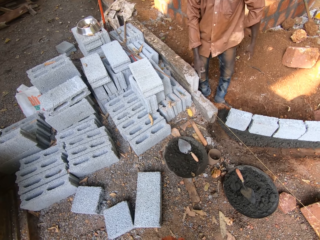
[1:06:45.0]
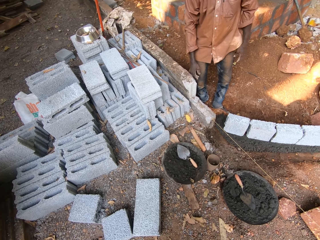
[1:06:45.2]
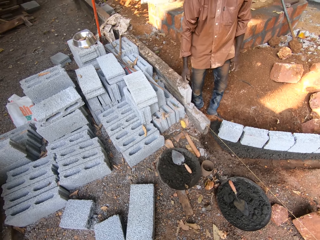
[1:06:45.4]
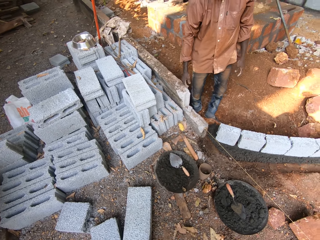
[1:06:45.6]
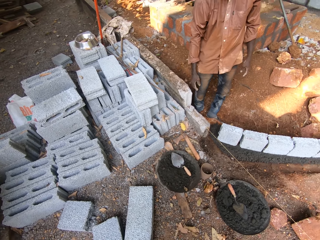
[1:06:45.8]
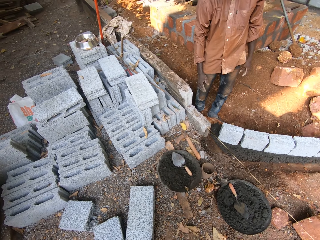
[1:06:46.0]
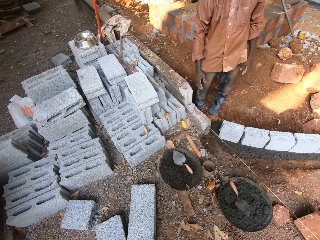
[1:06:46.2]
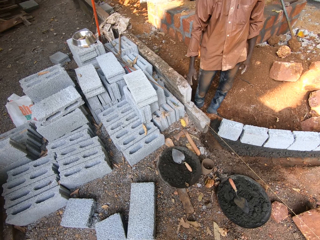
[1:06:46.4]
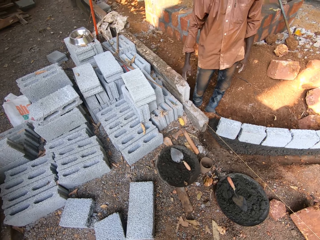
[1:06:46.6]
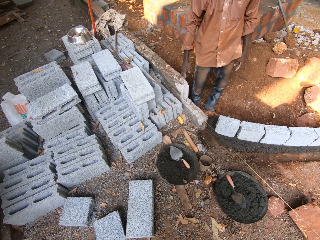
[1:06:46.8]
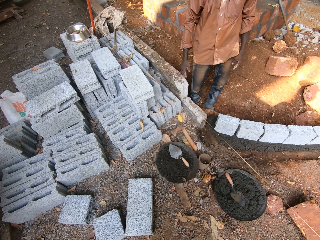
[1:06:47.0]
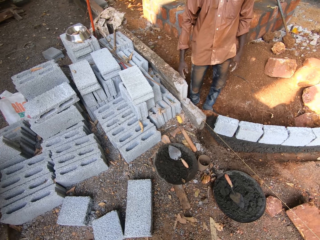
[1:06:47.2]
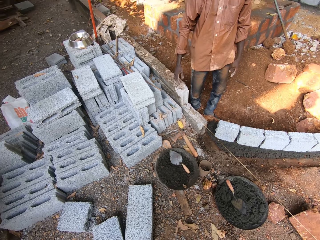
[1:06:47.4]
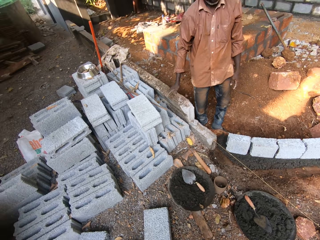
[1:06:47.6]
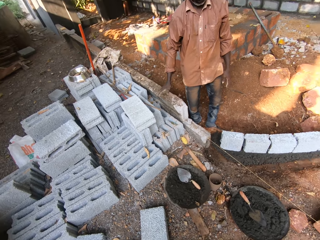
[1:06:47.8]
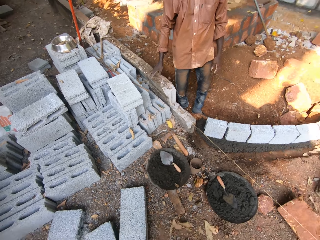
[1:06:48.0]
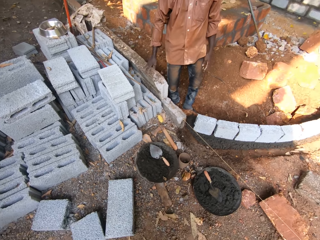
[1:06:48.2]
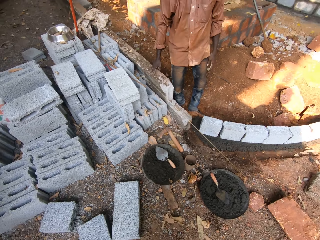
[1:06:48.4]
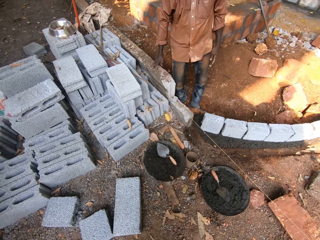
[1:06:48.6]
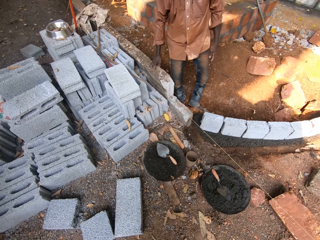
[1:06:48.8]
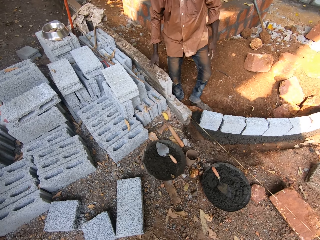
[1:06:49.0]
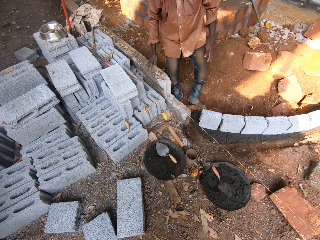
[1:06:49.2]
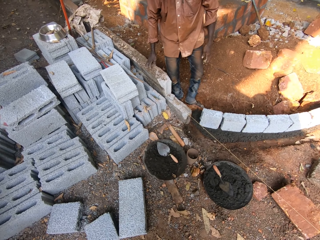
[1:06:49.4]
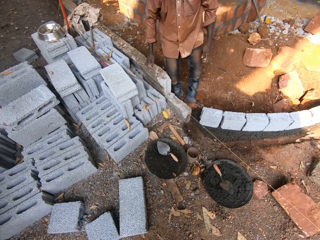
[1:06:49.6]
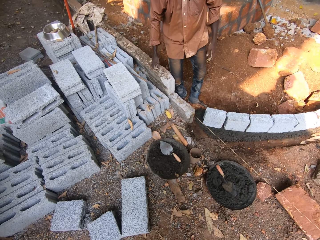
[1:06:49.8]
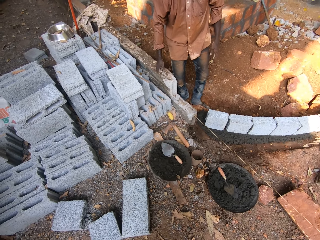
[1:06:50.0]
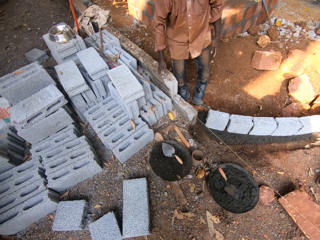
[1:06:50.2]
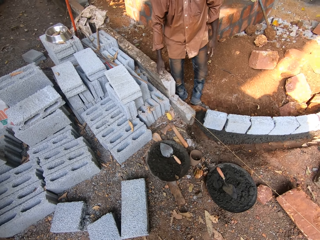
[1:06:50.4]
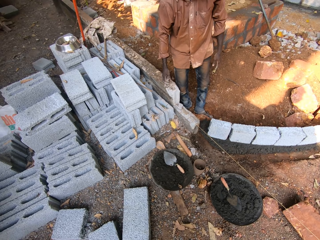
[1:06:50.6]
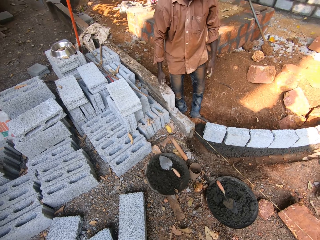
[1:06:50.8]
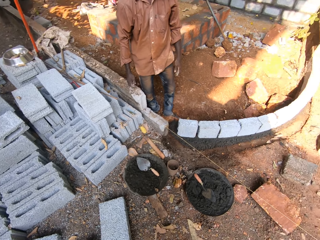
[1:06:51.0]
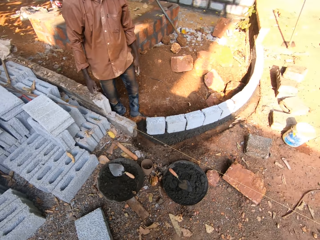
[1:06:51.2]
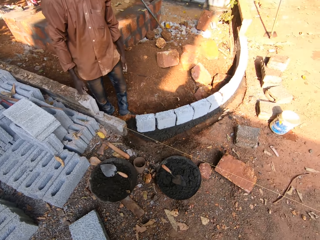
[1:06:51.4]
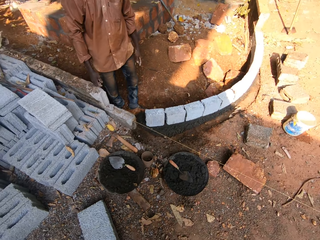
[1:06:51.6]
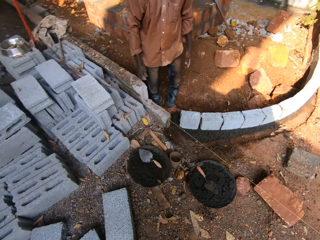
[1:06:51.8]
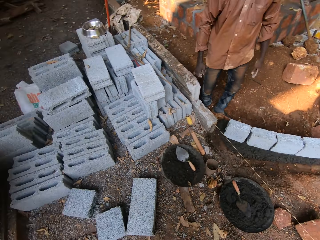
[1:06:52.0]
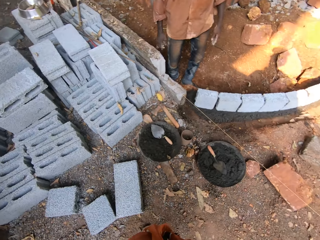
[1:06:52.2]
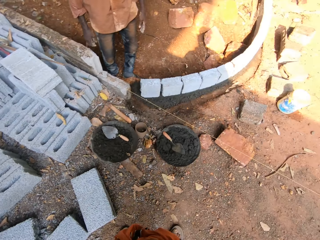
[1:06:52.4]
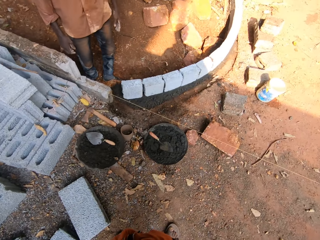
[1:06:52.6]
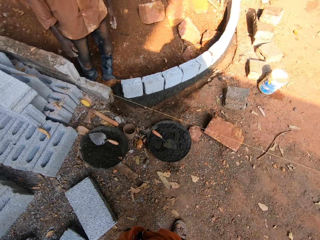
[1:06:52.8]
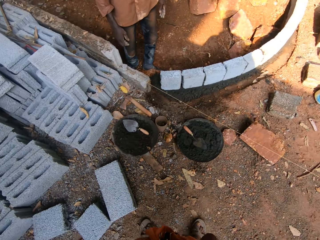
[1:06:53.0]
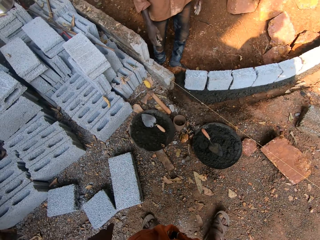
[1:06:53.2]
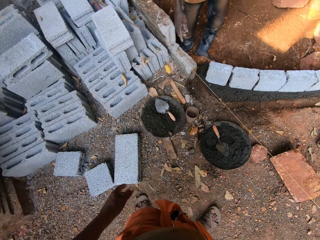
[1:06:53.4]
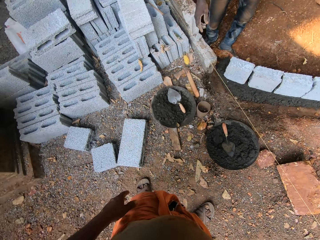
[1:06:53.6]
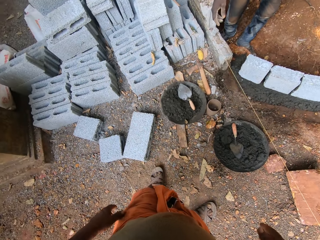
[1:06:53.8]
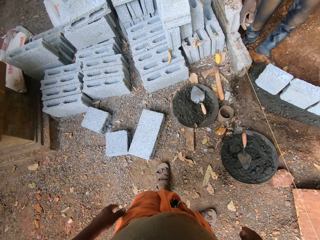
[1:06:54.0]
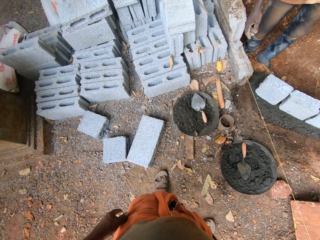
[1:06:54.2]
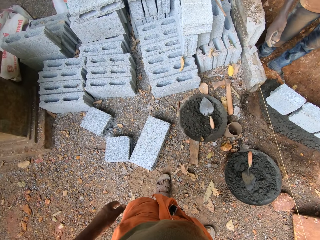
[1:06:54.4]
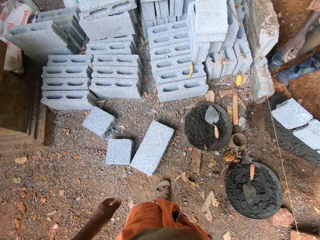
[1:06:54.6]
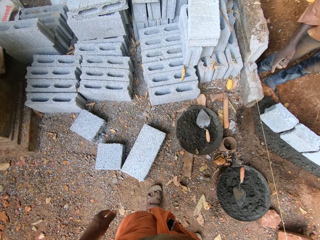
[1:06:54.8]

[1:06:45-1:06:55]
The camera wearer places his hand on the wall. He looks around.

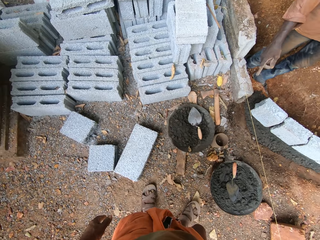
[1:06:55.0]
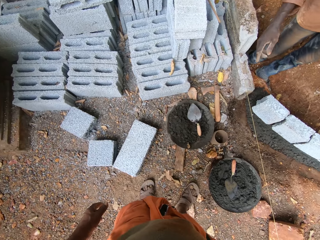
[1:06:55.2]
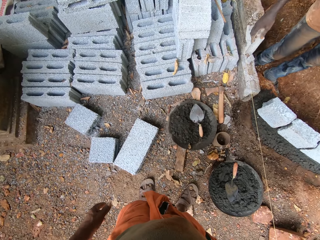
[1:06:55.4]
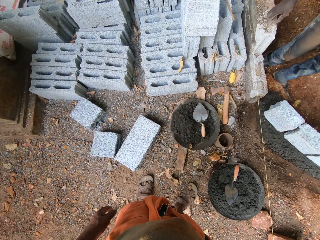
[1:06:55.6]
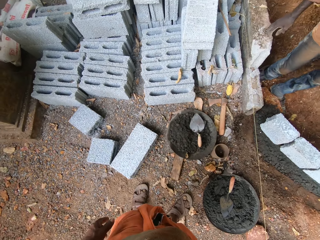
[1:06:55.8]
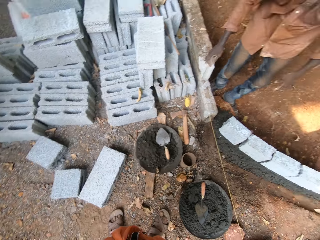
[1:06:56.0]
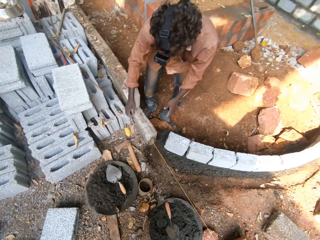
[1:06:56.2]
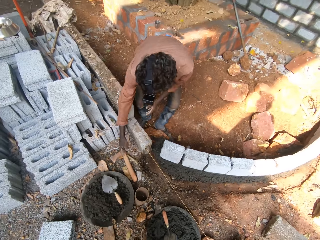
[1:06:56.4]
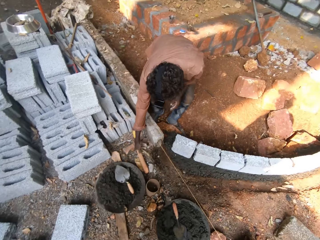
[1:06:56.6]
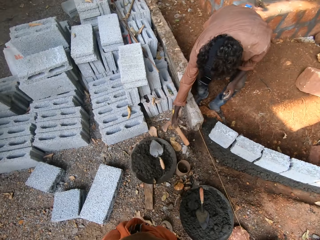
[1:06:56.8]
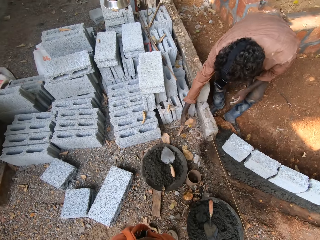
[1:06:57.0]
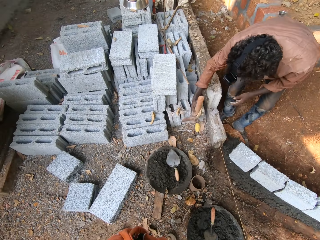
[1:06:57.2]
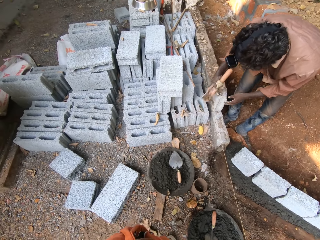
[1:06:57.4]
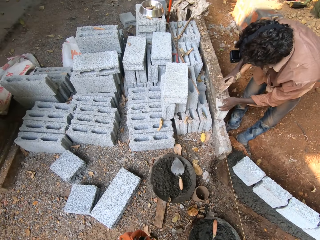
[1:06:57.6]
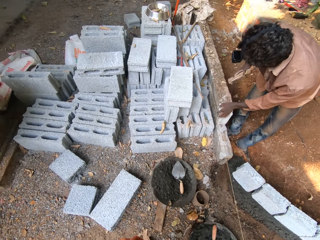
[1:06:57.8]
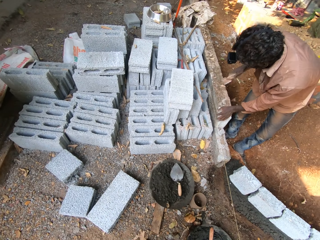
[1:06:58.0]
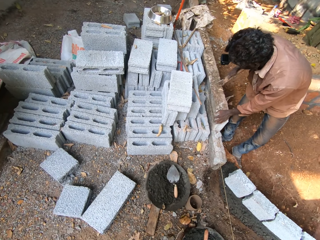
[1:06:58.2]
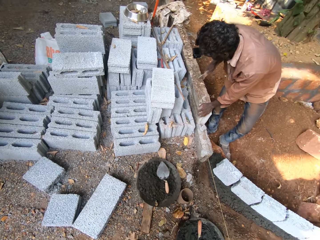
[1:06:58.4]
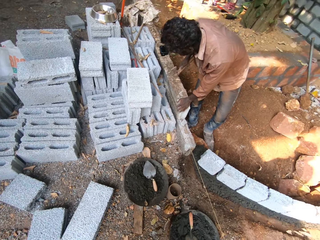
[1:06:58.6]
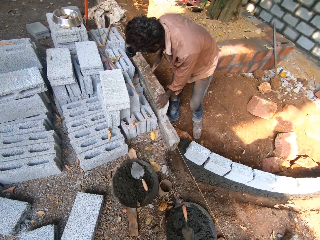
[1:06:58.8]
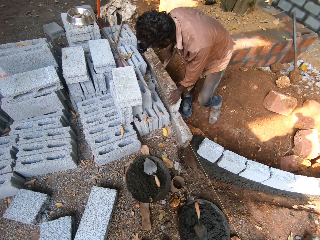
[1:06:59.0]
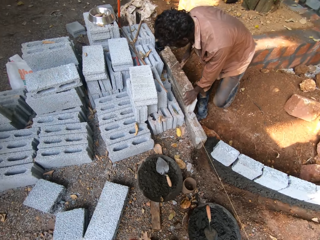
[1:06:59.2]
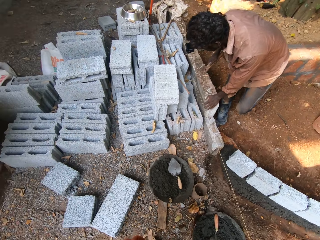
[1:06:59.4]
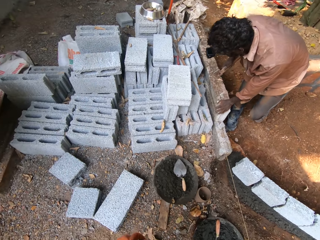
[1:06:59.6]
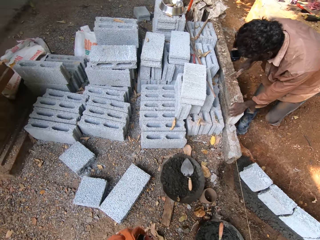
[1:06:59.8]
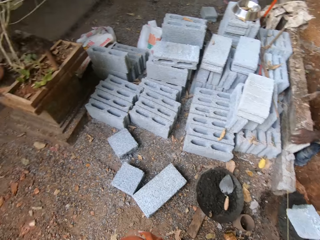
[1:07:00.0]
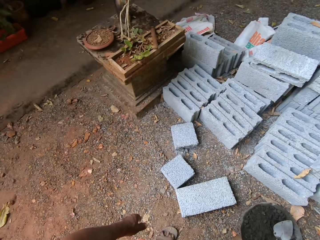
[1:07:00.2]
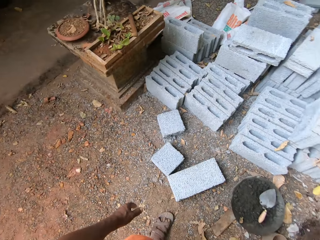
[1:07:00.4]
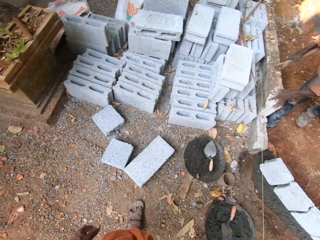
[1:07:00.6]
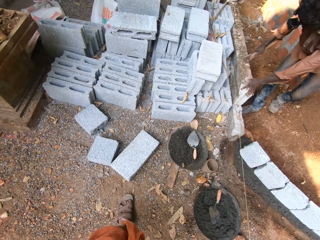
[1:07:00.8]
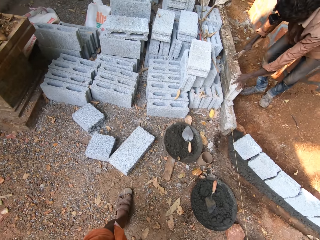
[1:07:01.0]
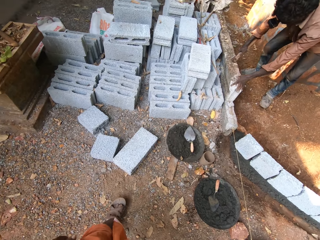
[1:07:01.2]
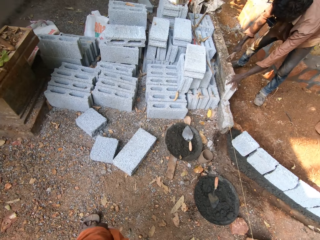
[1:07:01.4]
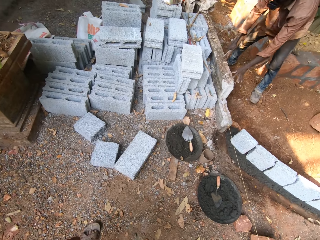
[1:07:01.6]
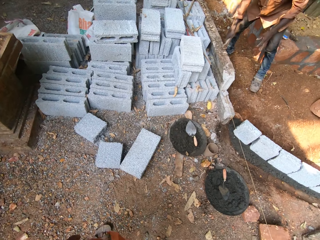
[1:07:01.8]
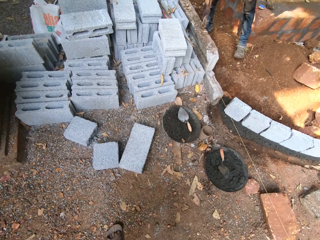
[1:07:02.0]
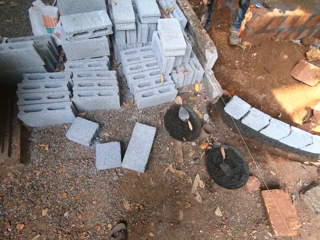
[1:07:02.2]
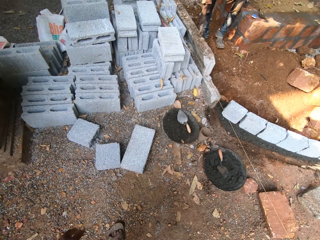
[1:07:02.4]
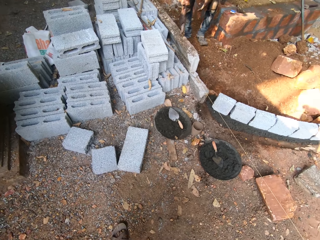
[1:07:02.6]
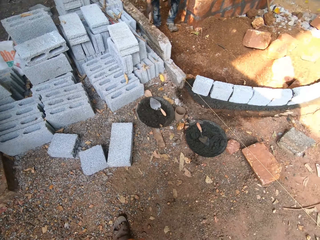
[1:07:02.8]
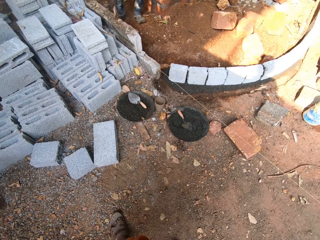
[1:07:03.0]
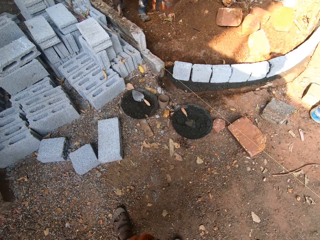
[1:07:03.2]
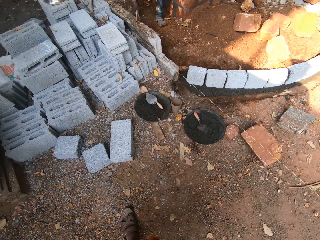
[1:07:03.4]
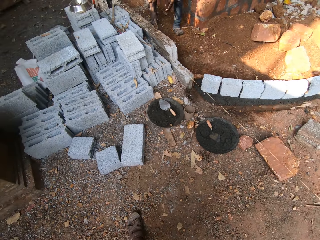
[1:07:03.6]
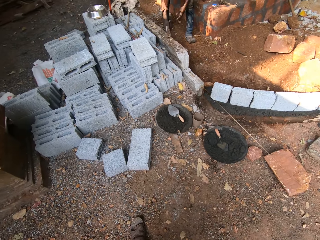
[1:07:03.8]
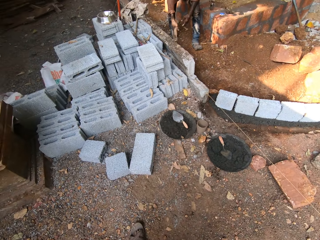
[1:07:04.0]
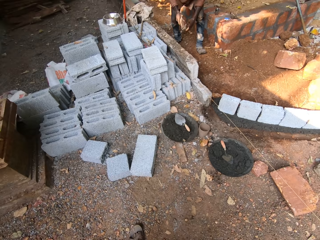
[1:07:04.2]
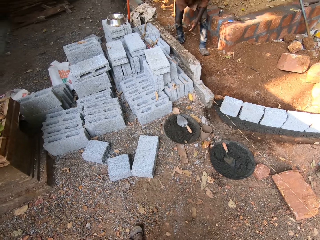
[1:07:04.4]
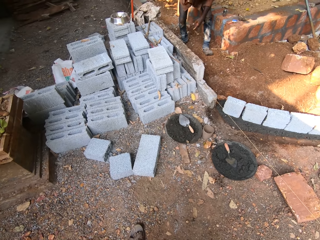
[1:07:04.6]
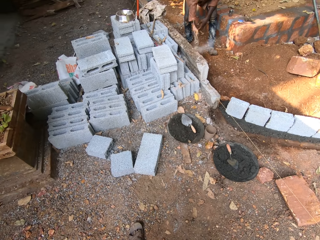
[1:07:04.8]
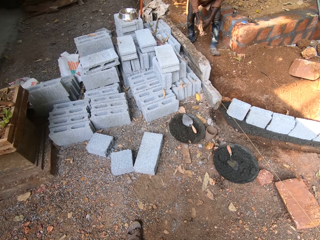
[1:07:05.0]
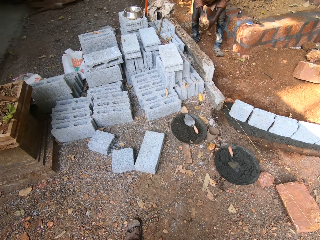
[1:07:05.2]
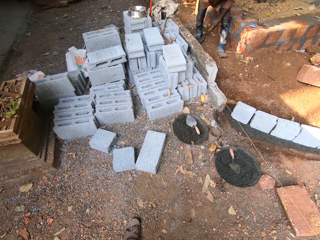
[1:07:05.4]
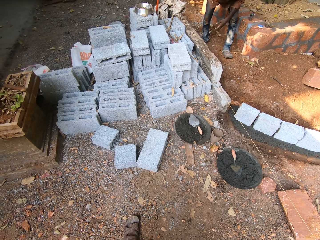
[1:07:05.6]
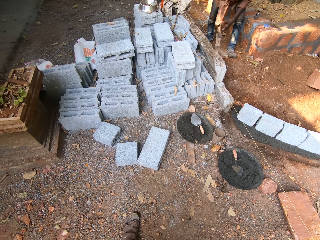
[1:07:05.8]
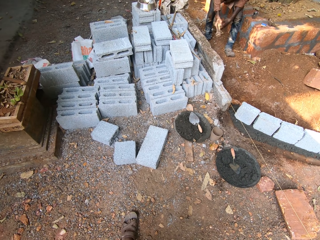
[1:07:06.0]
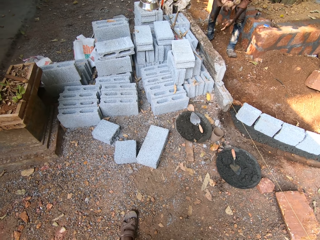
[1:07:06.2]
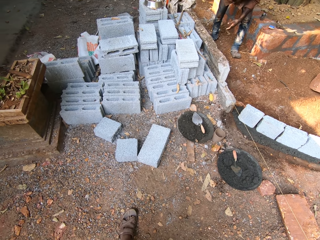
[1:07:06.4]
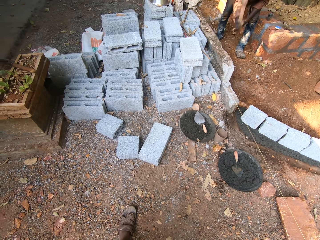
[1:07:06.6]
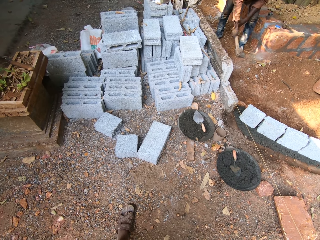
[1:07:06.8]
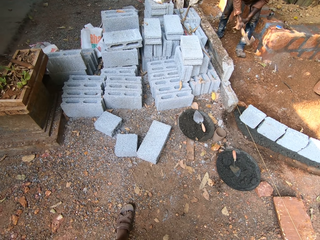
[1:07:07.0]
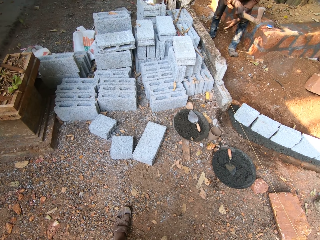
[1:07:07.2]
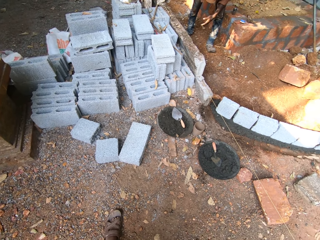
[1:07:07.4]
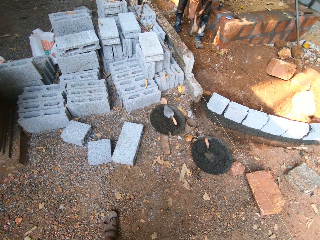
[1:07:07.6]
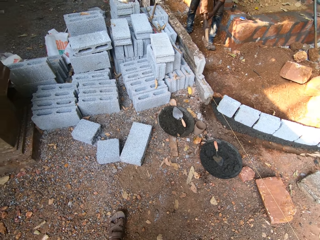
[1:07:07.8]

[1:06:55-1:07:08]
The man picks up the axe on the floor with his right hand. The camera wearer picks up the axe. They look around. The man breaks a wall with the axe in his right hand. The man does something.
